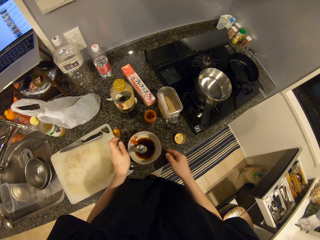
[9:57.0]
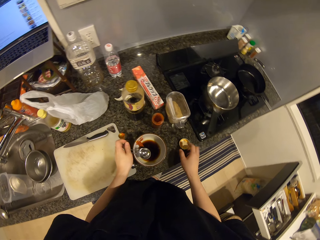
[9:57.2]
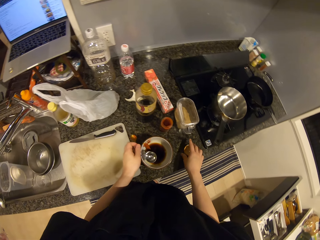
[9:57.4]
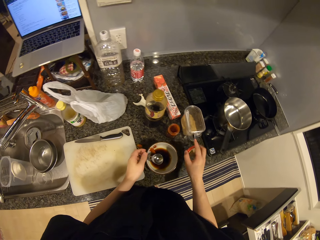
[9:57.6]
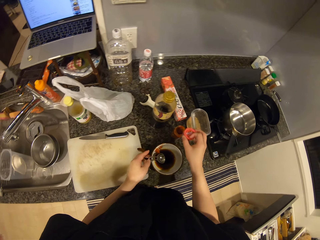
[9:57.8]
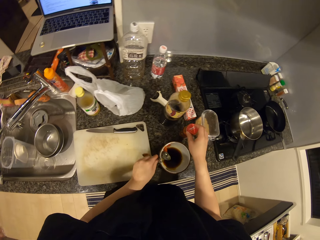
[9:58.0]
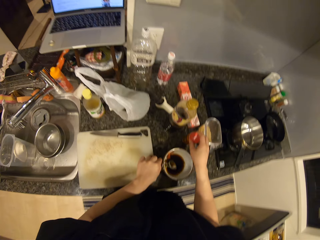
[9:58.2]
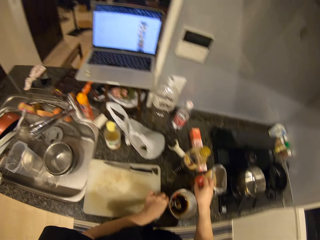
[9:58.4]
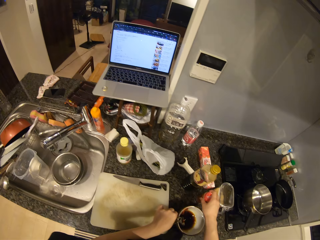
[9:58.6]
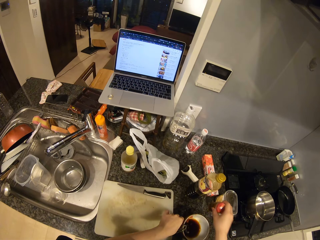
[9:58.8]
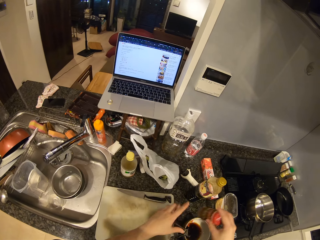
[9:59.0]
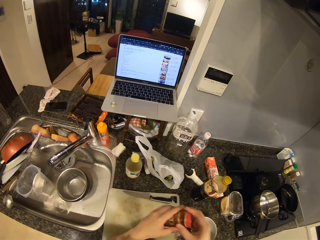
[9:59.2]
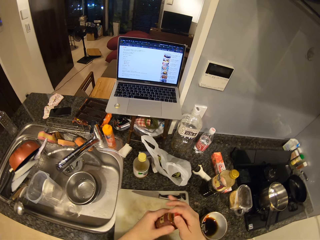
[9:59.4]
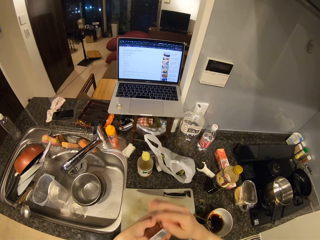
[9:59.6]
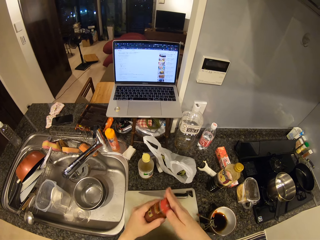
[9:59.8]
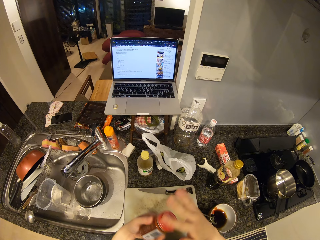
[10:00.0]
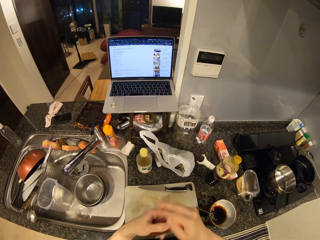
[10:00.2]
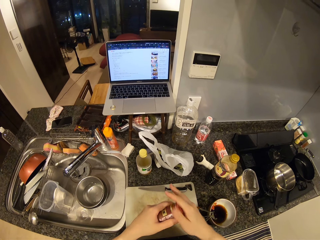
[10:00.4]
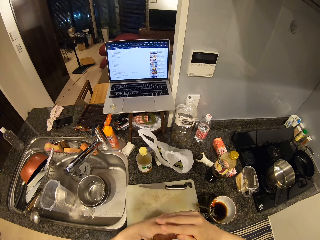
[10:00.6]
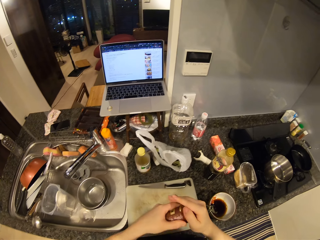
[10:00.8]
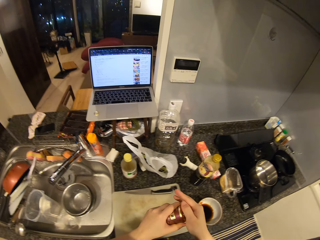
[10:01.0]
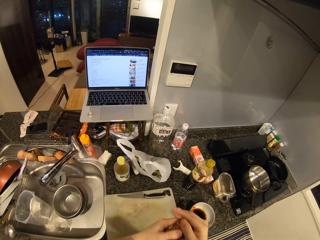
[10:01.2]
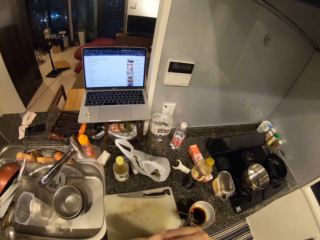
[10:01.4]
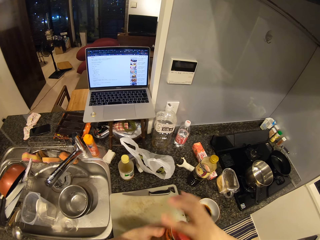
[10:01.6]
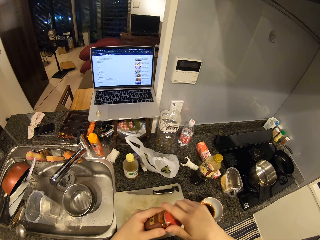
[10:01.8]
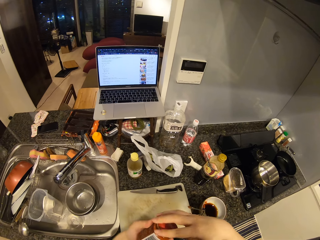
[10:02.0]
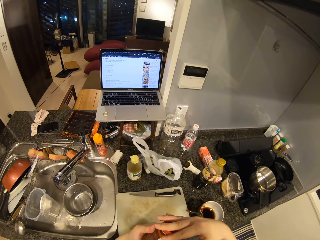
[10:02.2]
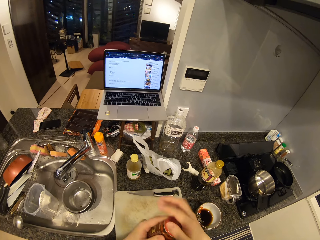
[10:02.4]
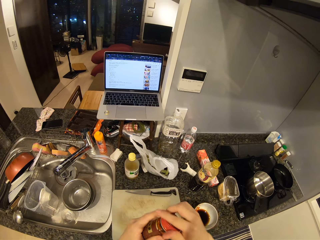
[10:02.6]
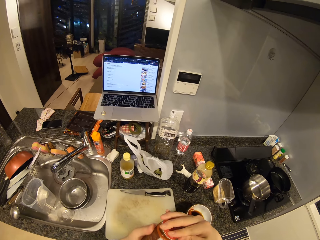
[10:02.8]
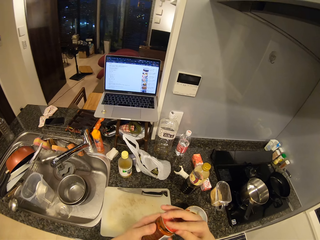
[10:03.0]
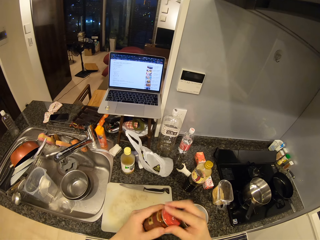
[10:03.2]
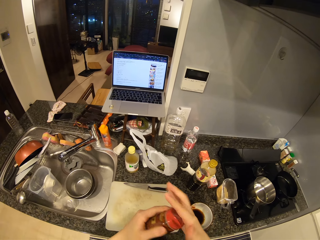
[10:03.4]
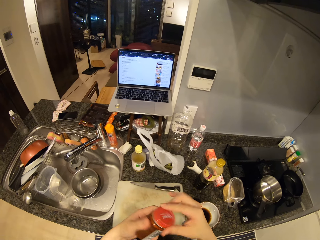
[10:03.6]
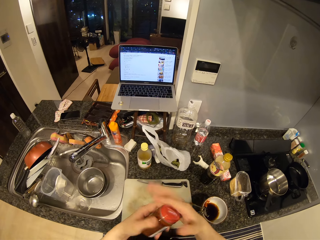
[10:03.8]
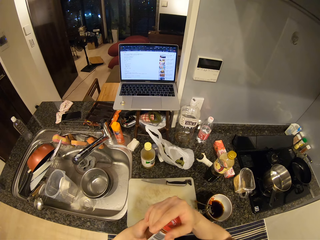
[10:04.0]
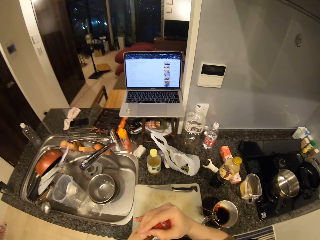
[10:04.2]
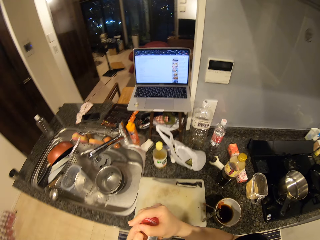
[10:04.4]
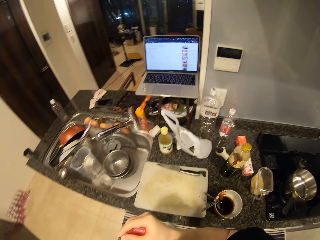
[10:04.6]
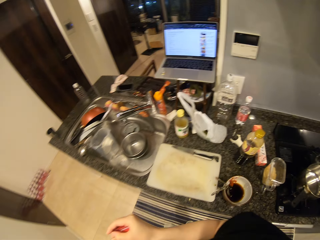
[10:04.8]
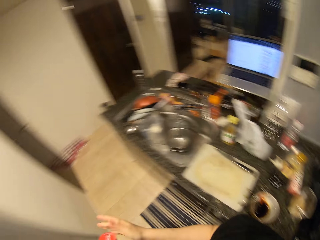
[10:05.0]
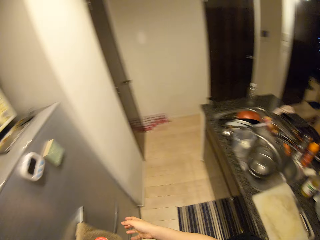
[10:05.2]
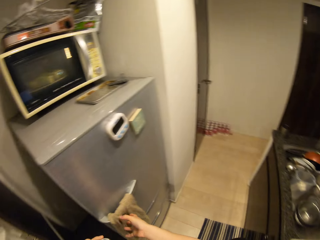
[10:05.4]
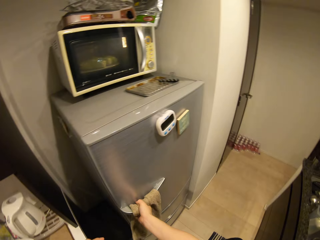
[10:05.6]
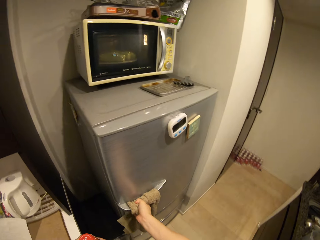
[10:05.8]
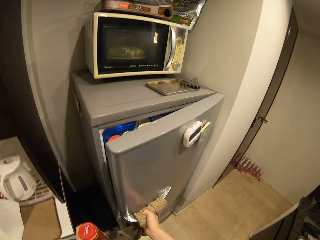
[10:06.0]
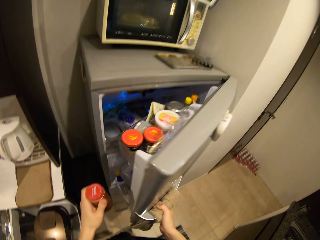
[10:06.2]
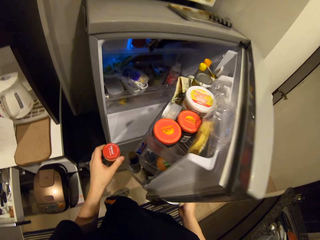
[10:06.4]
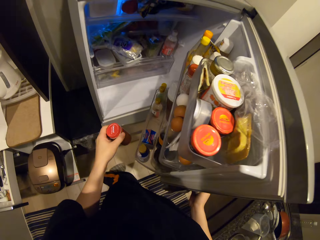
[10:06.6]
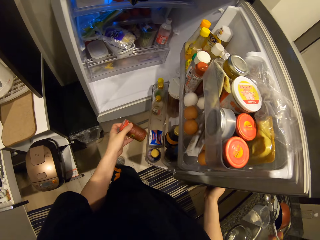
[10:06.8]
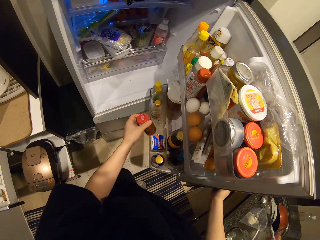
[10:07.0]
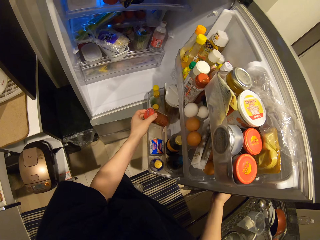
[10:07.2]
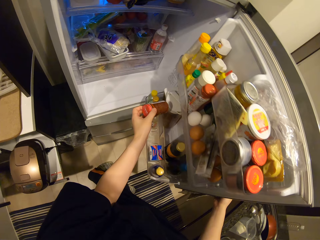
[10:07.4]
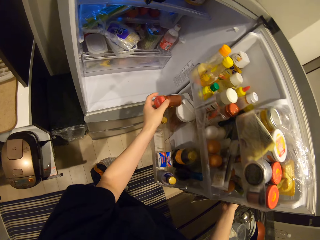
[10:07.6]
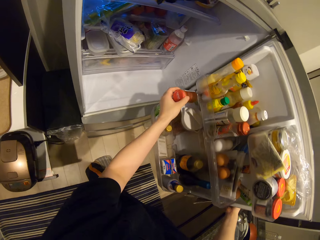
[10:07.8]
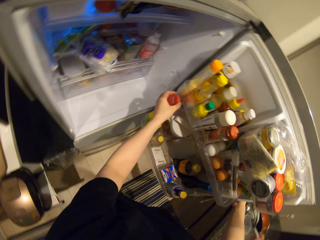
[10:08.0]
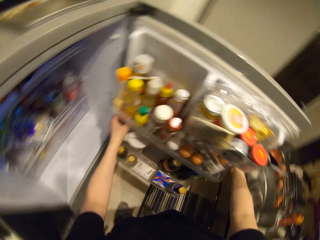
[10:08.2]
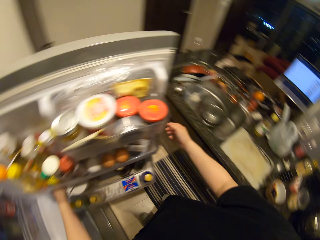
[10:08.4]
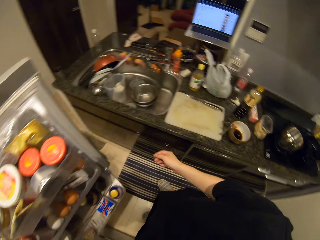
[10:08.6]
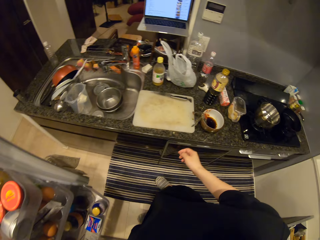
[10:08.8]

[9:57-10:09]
The camera wearer picks the cover from the kitchen surface. She covers the container with the cover. She opens the fridge with her right hand. She drops the container in the fridge.

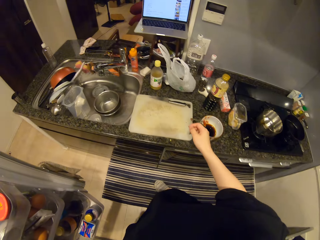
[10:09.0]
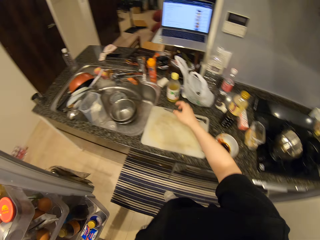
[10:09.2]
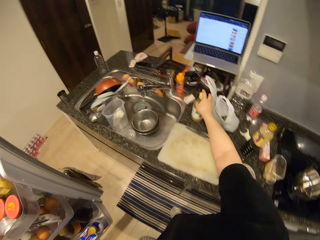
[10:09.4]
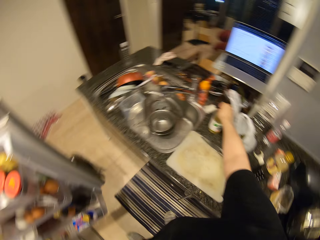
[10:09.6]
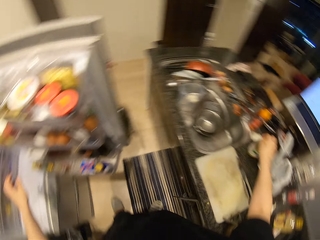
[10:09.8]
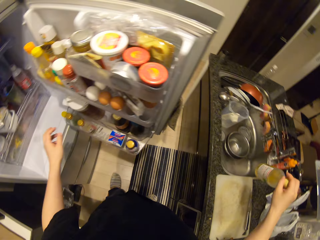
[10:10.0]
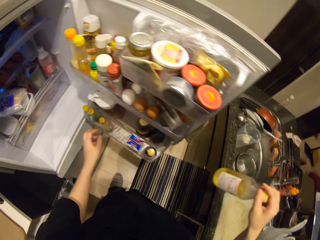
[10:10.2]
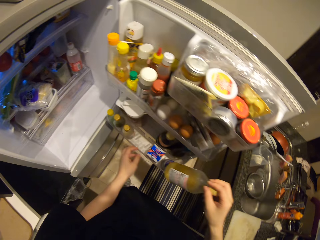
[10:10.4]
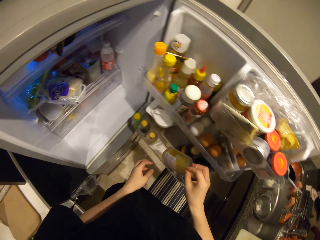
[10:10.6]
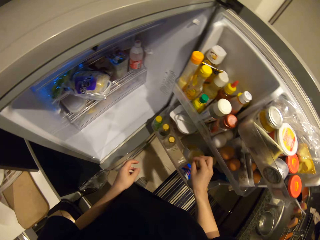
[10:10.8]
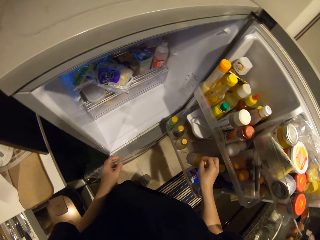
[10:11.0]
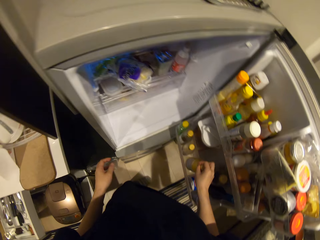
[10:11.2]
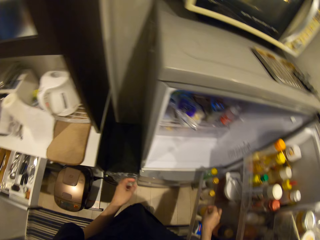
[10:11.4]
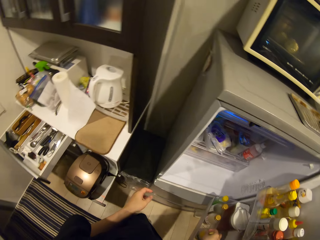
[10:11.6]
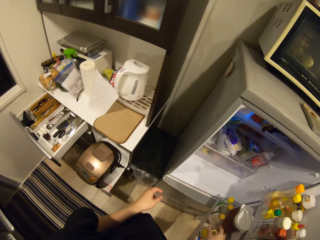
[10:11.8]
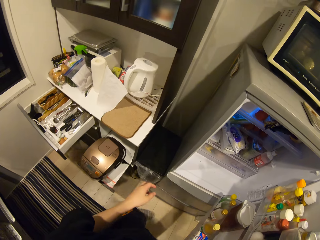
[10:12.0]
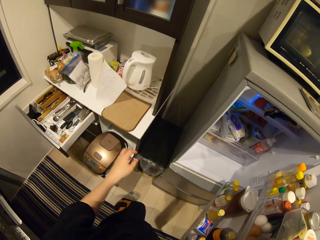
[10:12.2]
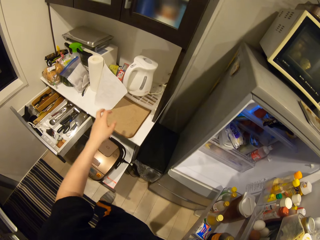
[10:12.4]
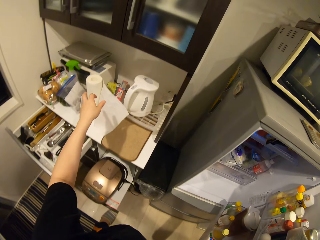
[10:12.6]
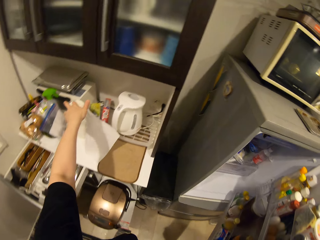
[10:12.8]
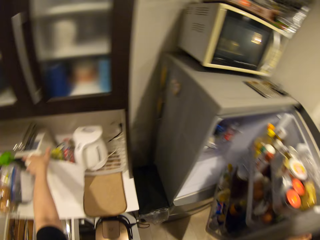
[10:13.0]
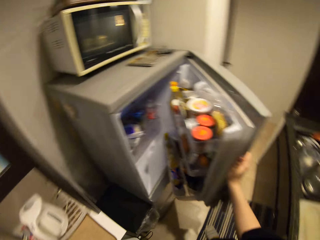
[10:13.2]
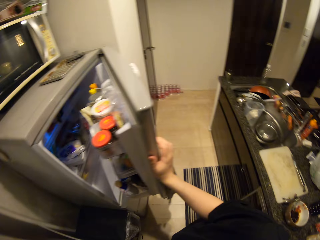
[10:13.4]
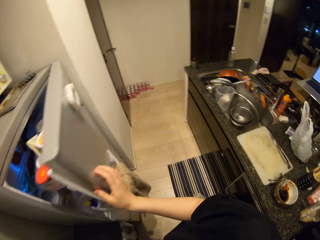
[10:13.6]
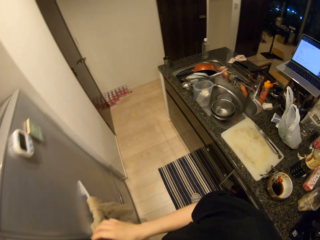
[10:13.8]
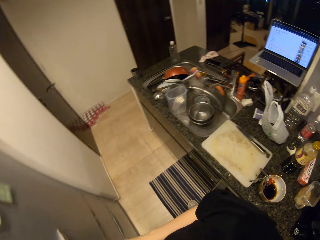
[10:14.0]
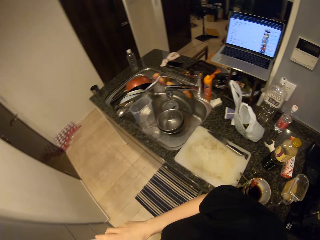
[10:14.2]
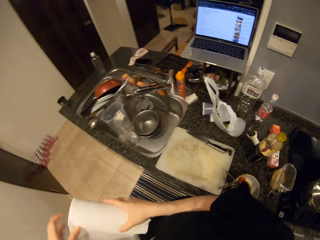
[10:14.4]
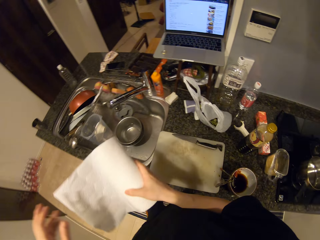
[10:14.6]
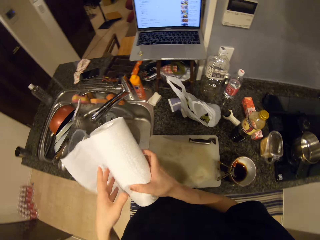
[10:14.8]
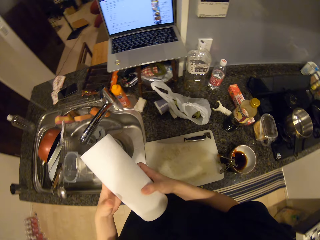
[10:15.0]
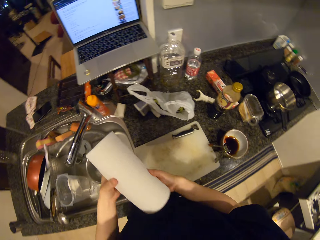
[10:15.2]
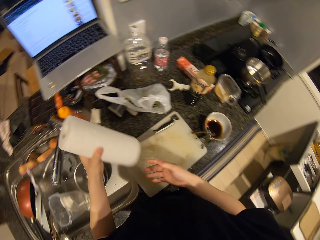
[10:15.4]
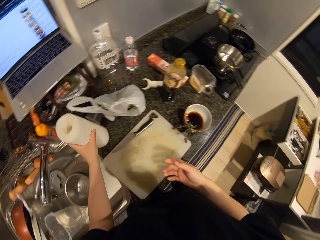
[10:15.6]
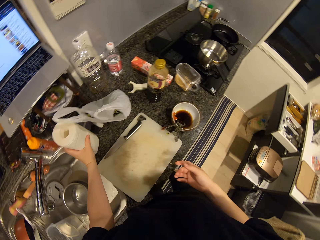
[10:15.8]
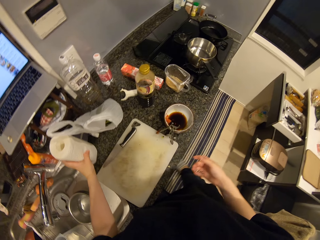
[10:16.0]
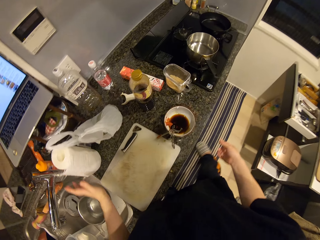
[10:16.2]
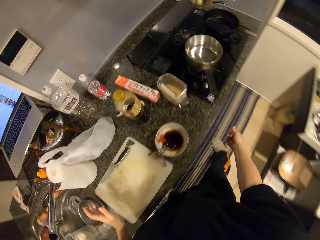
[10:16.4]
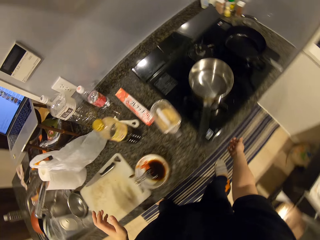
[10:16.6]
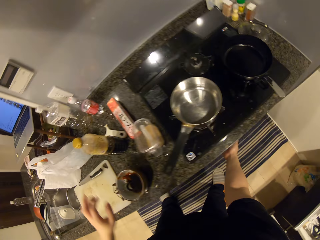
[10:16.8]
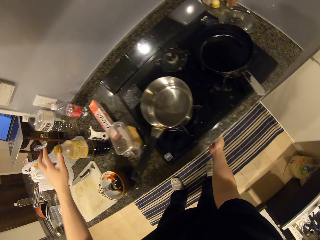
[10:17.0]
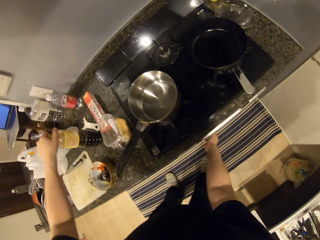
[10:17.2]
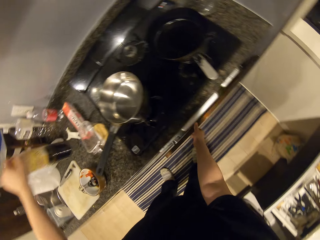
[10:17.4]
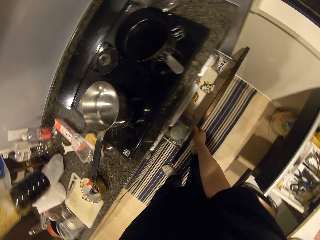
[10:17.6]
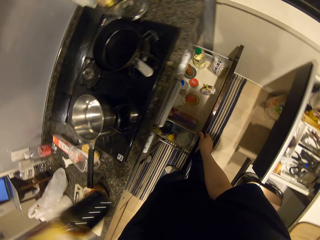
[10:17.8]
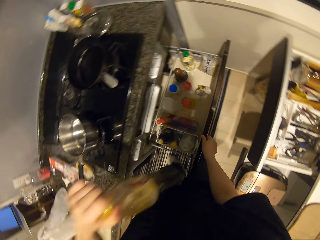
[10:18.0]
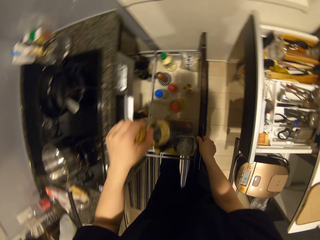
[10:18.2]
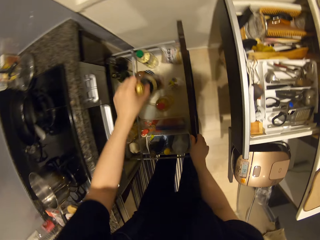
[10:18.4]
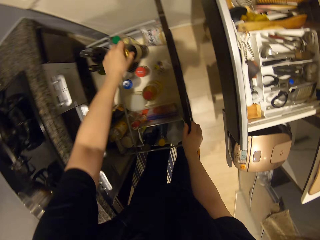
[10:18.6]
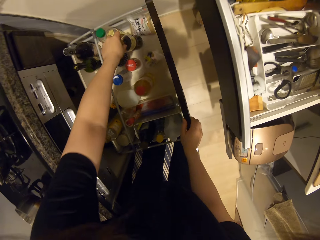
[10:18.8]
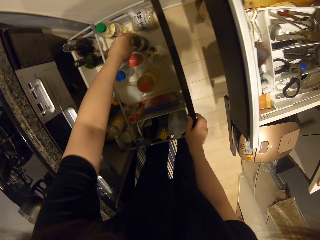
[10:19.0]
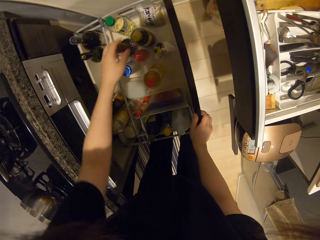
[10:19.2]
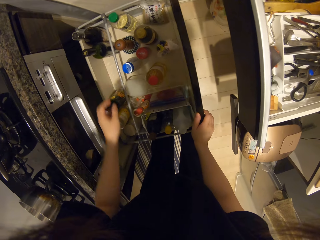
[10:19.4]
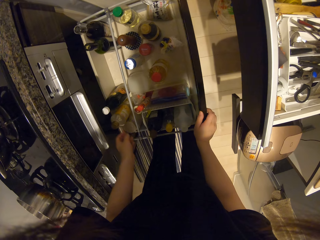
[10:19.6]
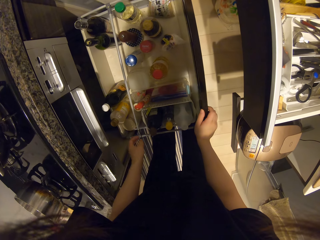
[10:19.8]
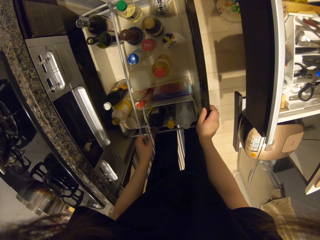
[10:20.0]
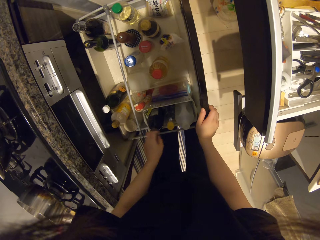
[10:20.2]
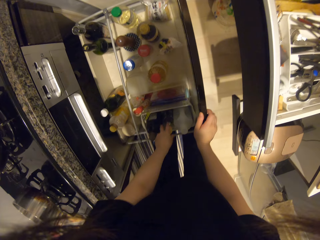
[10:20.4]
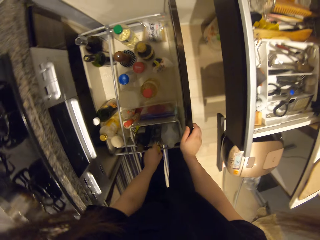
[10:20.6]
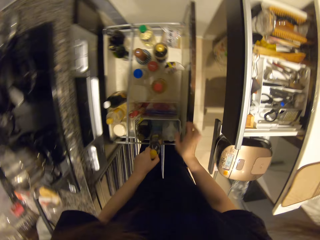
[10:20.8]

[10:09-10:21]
The camera wearer picks the bottle from the kitchen surface. She drops the bottle in the fridge. She picks a paper roll from the cupboard with her left hand. She adjusts the paper roll with her hands. She closes the fridge. She drops the paper roll on the kitchen surface. She opens the cooker drawer with her right hand. She picks the bottle on the kitchen surface. She drops the bottle into the cooker drawer.
